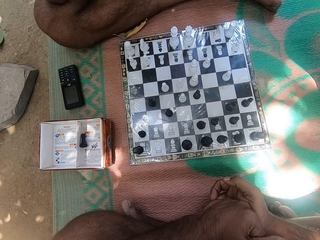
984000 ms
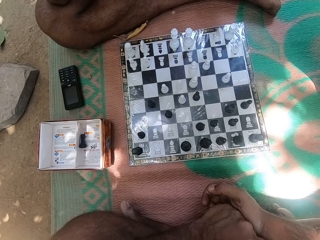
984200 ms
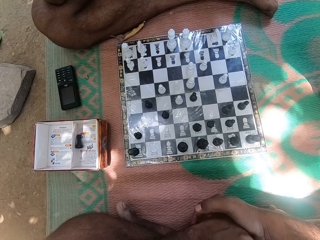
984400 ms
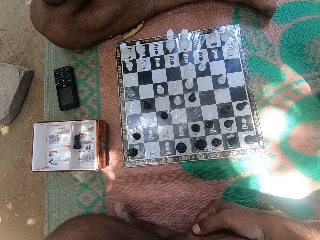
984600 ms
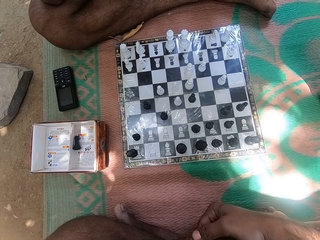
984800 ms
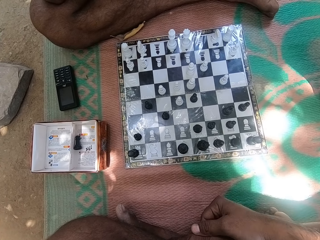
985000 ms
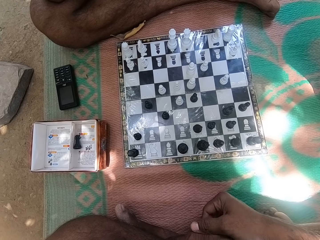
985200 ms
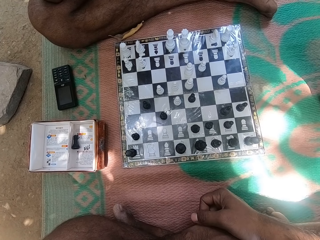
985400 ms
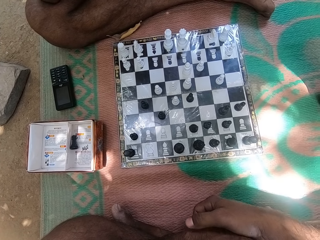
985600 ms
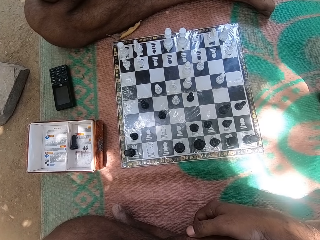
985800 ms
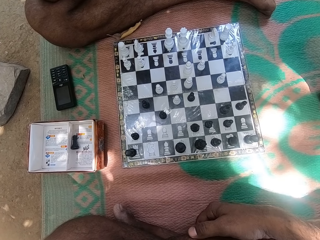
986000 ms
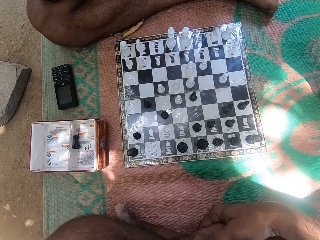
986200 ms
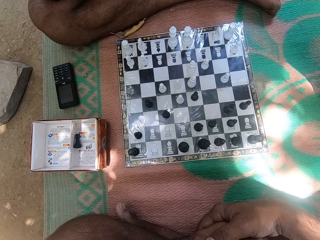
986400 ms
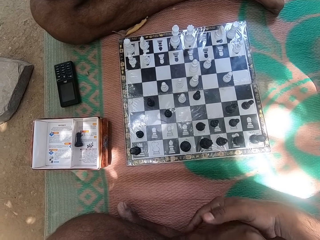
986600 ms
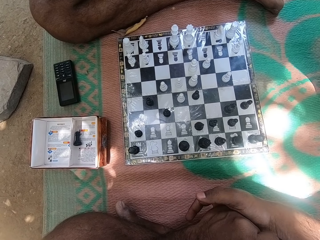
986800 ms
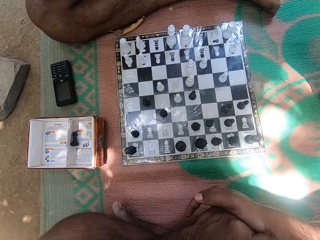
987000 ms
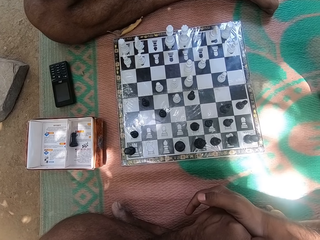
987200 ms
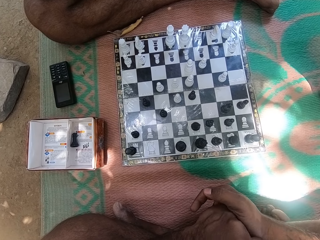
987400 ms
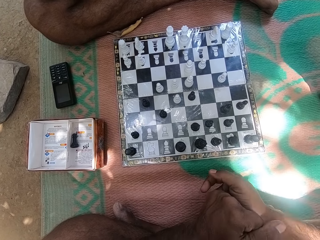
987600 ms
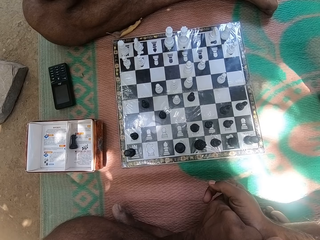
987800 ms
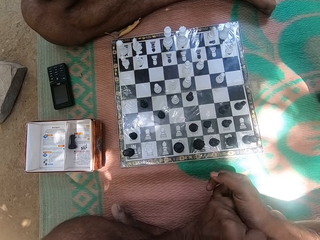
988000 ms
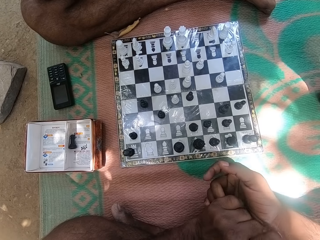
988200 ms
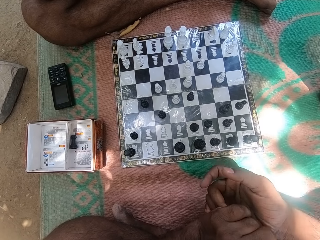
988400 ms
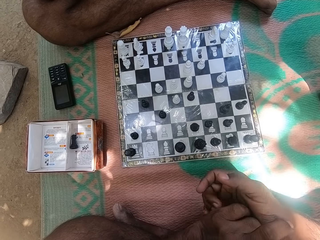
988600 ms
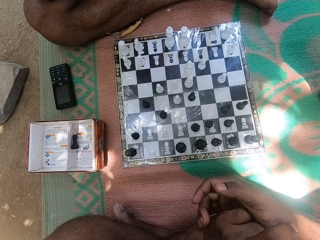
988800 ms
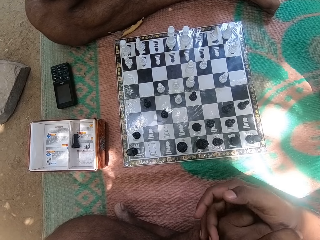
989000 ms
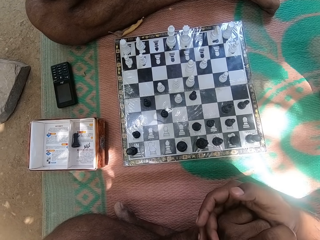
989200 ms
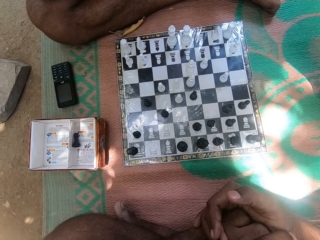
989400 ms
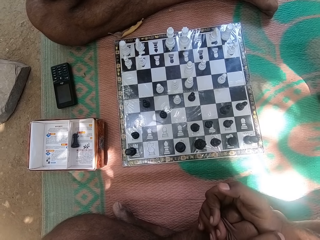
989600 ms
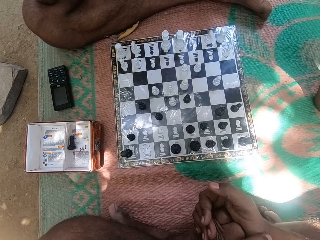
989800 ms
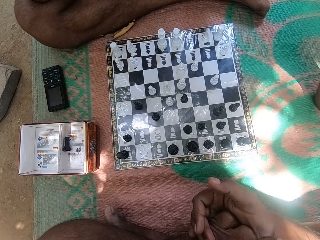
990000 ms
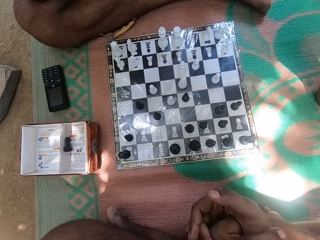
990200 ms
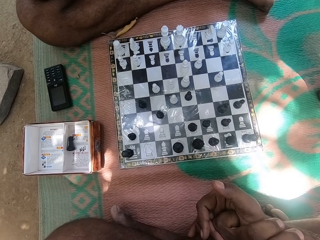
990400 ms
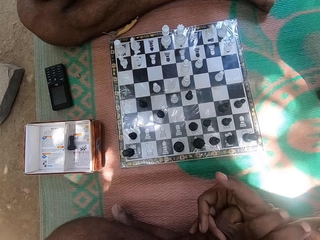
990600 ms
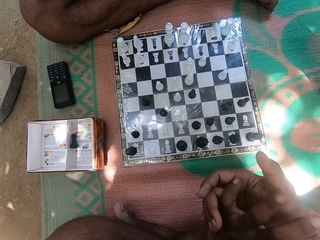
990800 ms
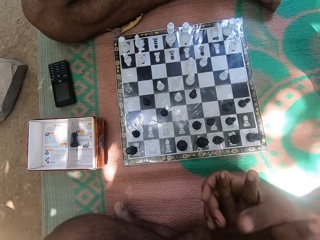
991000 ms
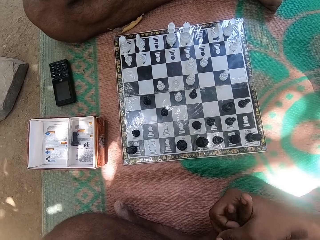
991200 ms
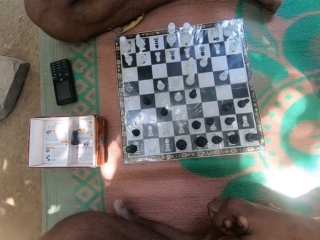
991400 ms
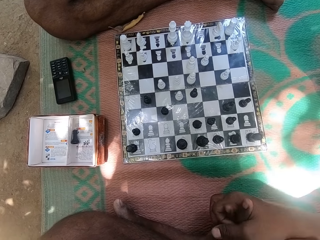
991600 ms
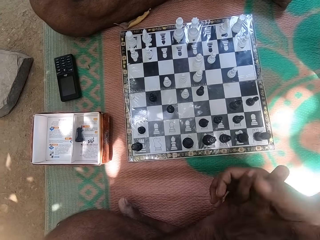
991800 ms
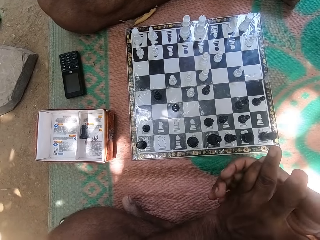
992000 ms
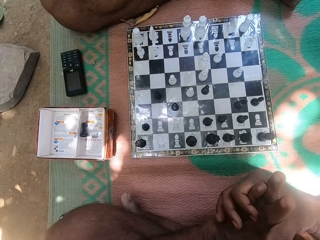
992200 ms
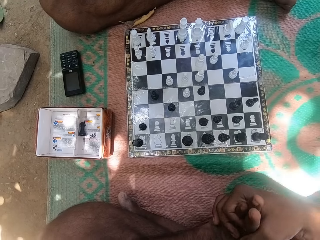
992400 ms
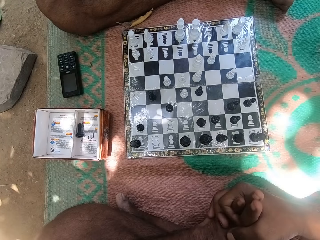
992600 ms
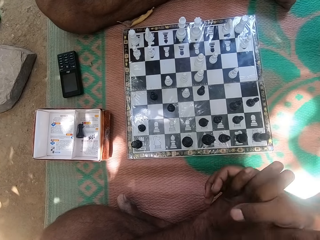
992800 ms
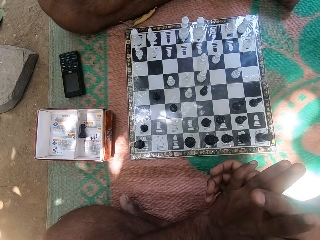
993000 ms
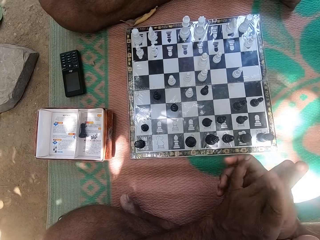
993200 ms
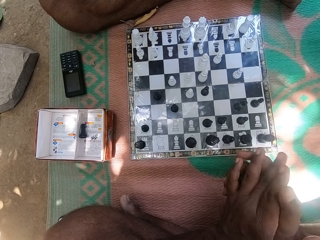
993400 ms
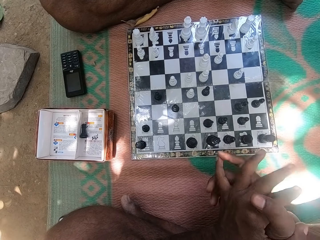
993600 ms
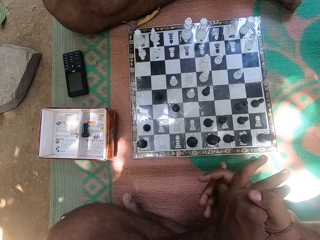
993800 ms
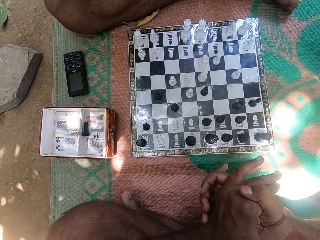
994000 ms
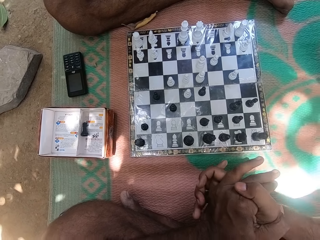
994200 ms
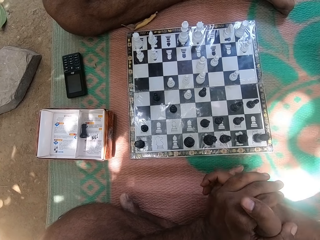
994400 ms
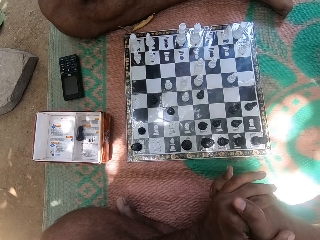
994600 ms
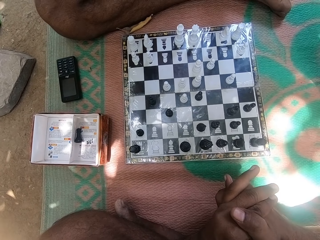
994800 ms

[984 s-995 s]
The camera wearer holds both hands. They move both hands. They look at the chess deck. They hold both hands.

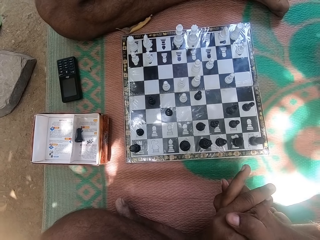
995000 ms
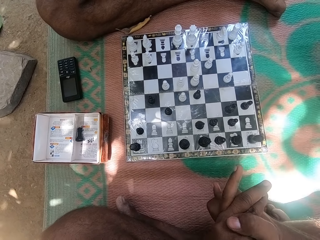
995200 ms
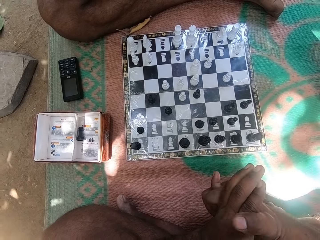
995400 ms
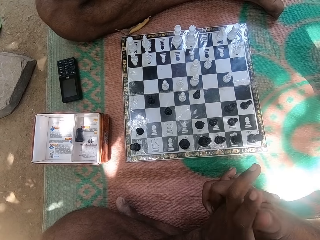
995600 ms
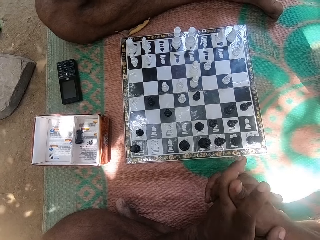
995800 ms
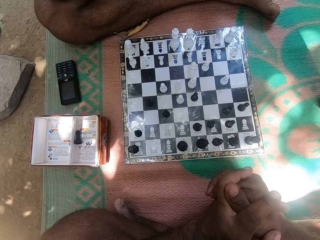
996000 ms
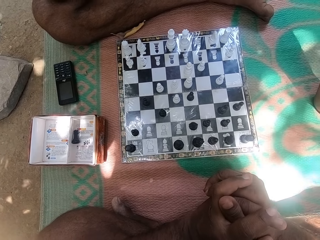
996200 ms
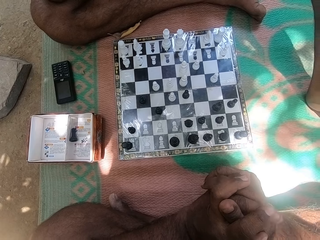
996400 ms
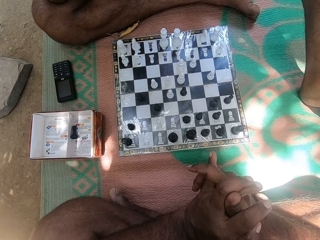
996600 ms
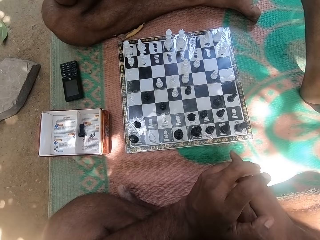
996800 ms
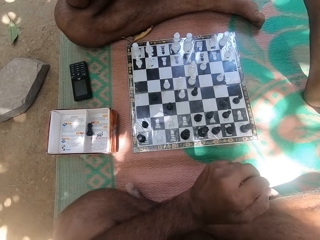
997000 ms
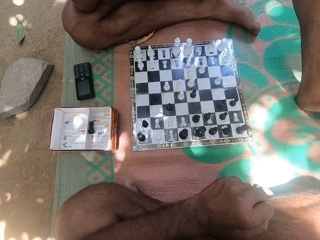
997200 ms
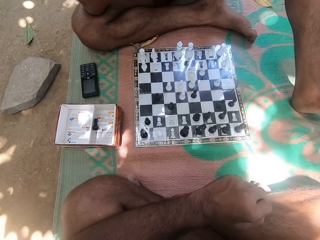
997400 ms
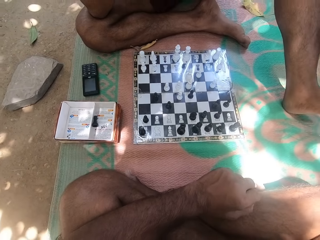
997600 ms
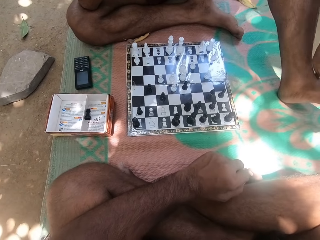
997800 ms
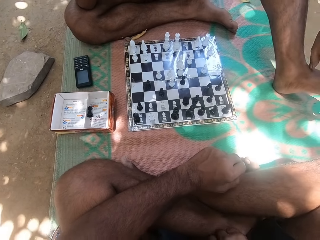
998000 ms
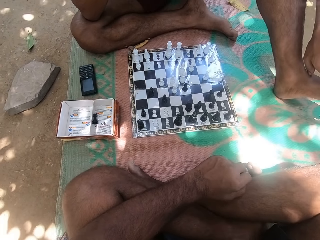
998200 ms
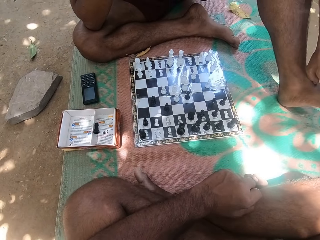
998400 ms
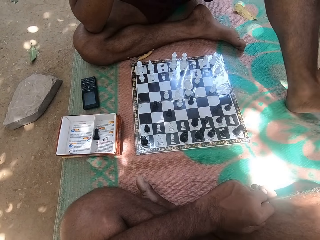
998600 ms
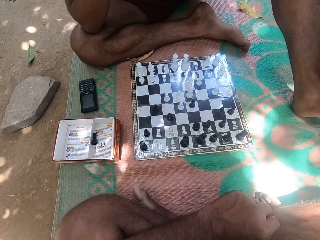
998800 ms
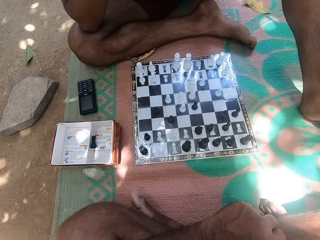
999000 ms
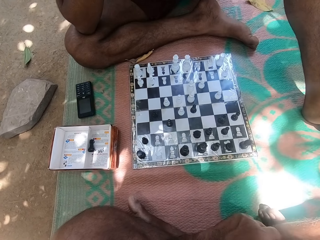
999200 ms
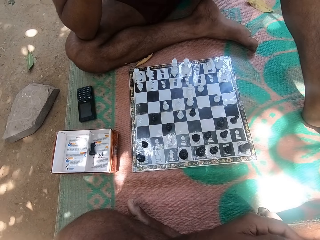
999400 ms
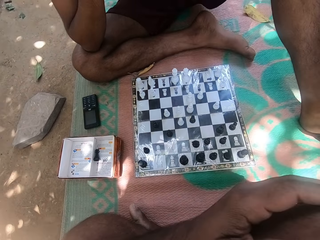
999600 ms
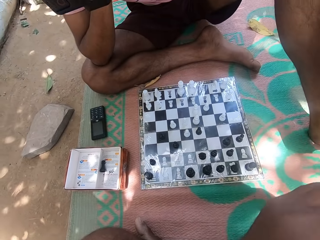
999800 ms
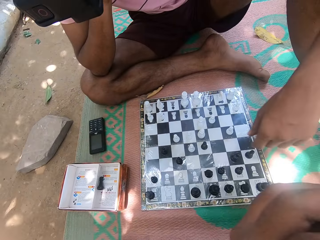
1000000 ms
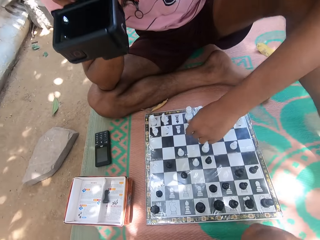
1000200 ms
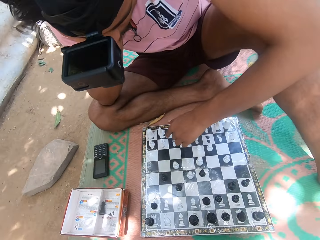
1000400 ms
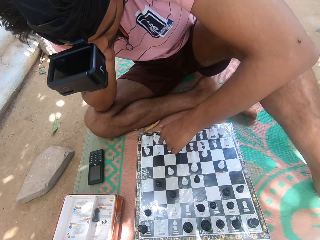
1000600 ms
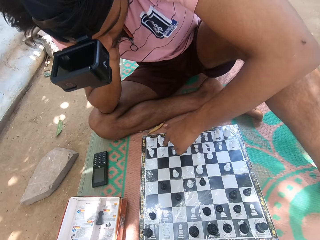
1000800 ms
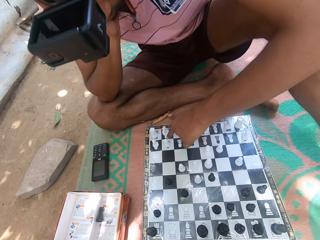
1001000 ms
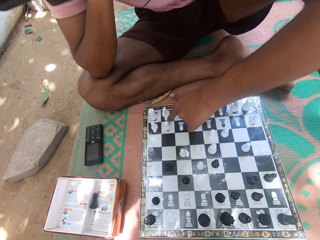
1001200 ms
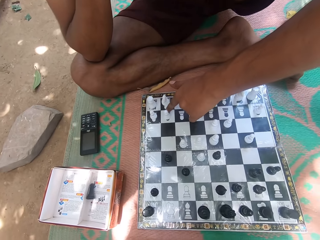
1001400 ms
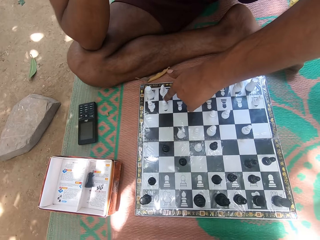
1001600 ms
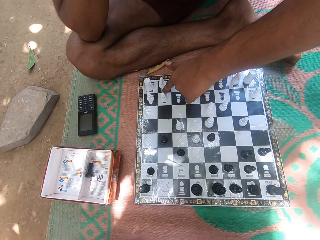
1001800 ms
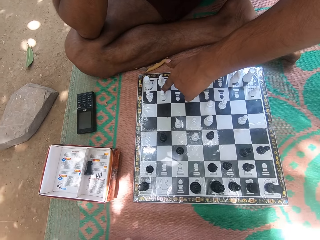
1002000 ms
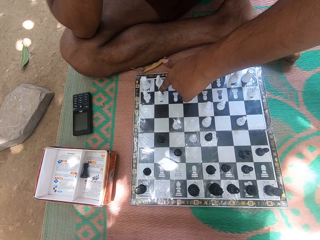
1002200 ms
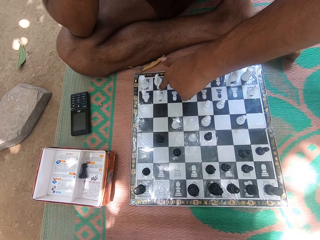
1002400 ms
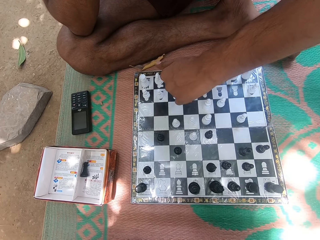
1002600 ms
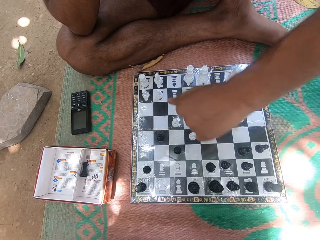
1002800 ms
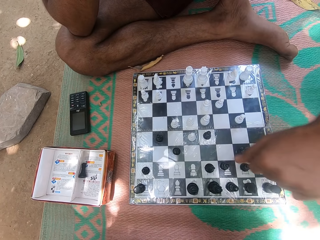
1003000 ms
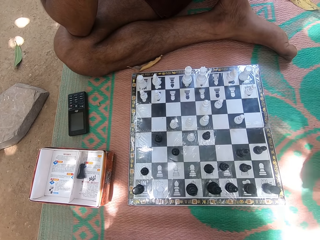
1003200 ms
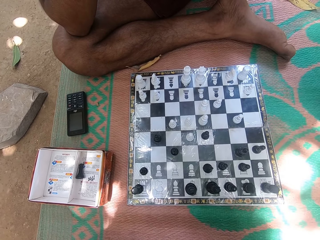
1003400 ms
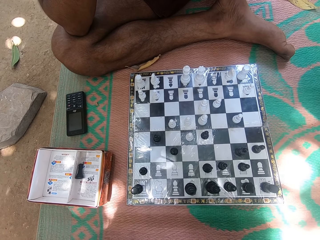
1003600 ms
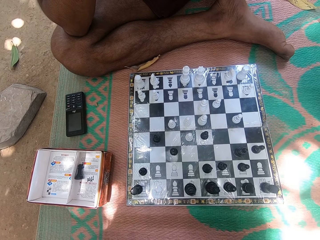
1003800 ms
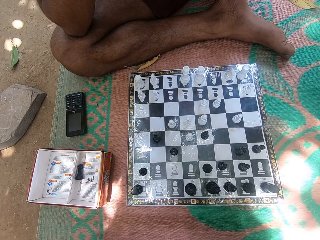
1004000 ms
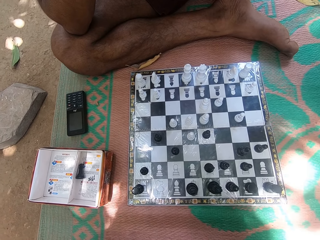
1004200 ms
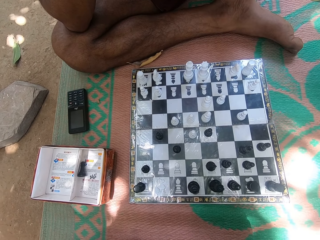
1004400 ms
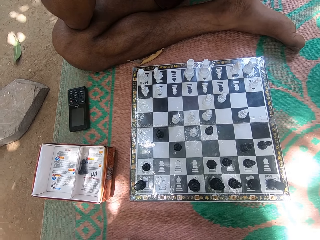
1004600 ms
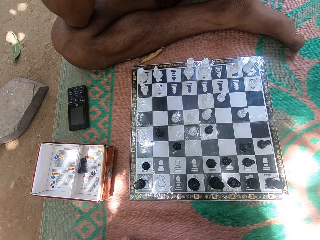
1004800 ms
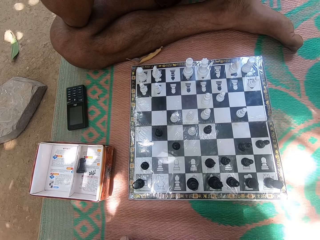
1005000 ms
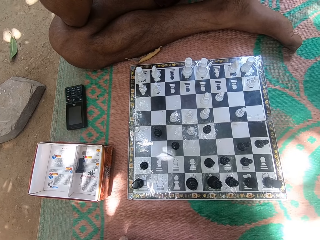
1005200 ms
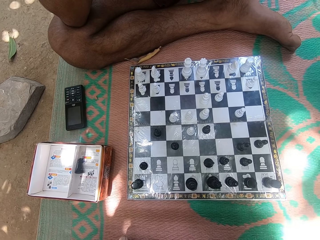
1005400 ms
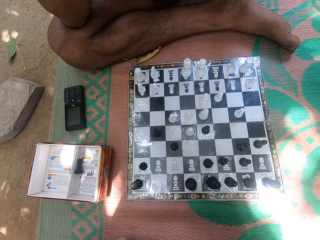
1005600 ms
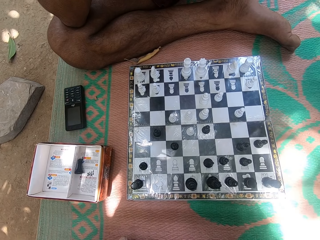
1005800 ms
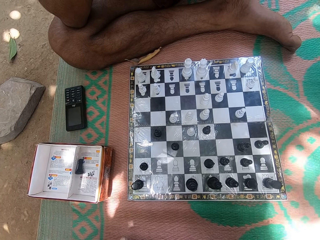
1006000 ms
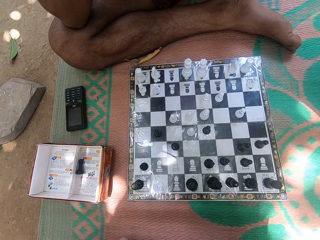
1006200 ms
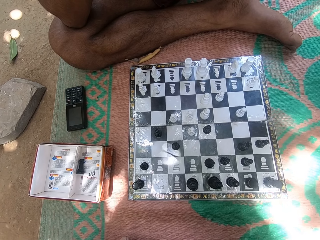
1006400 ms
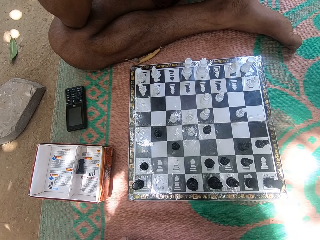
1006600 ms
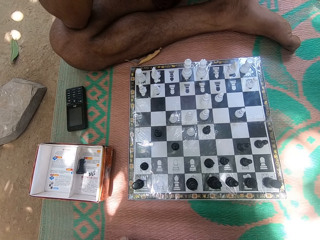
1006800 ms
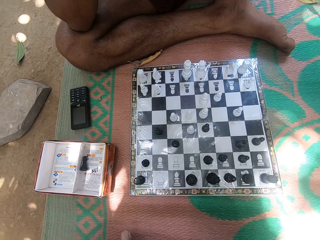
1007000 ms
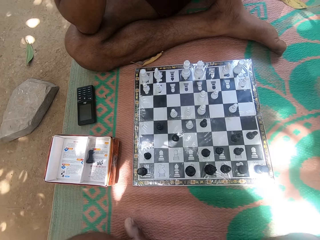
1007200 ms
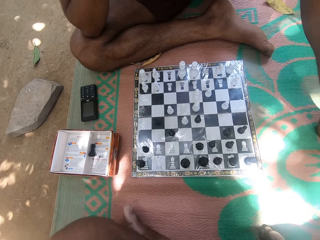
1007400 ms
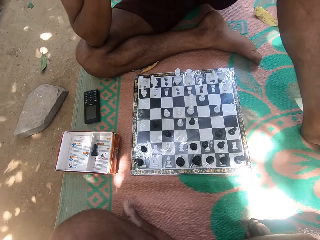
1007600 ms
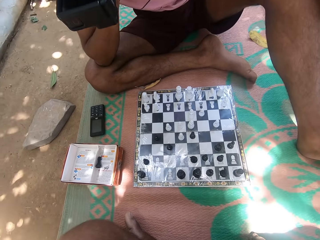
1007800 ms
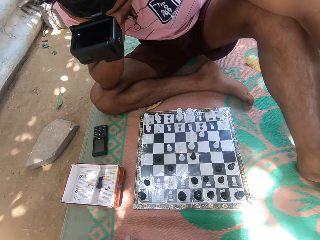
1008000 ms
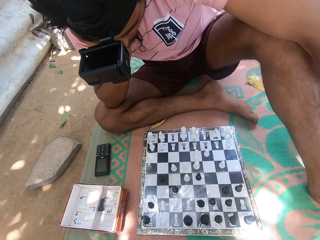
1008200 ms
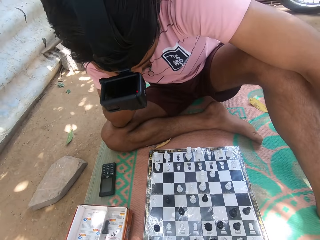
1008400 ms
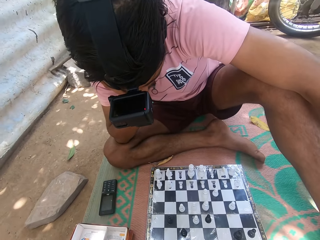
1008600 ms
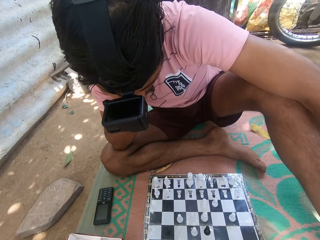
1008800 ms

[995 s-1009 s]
The camera wearer moves both hands. They look at the chess deck. A person touches a chess pawn with his middle finger. The camera wearer looks at the person ahead. They look at the chess deck. The person looks at the chess board. The camera wearer looks at the chess deck. They look around.
